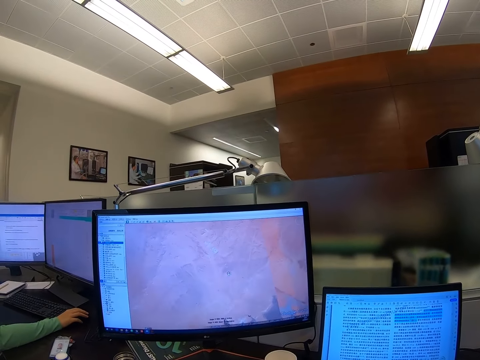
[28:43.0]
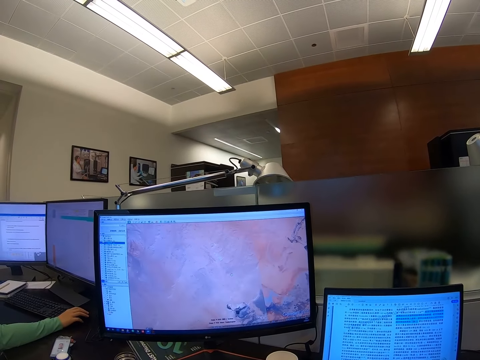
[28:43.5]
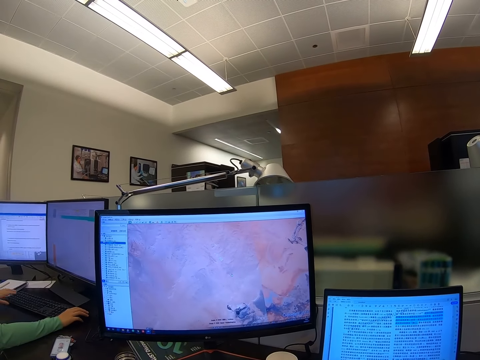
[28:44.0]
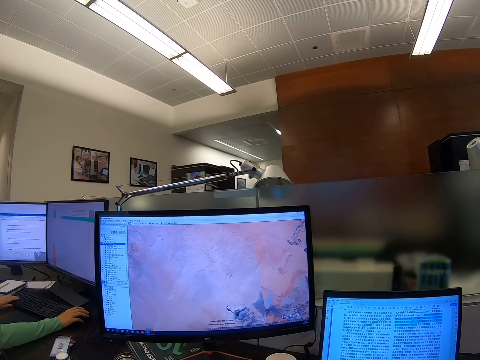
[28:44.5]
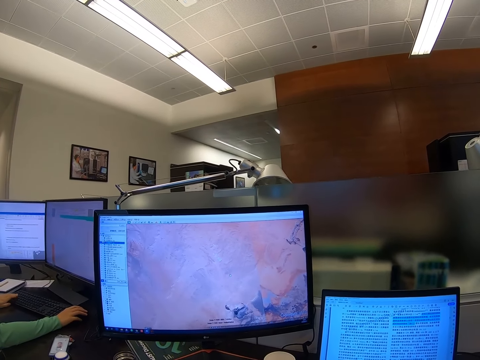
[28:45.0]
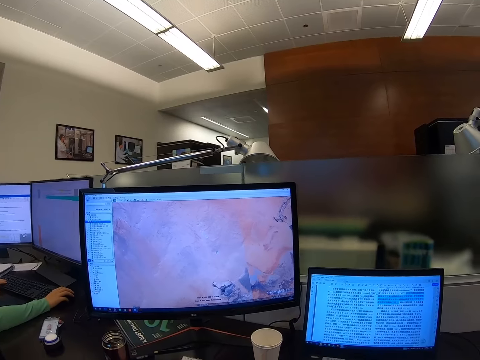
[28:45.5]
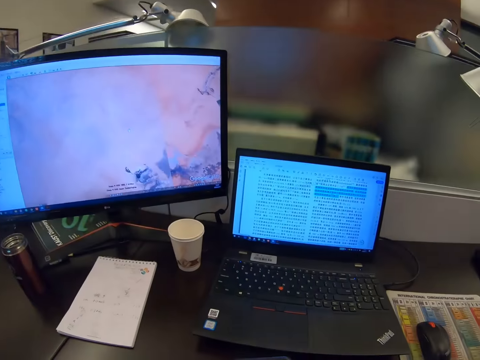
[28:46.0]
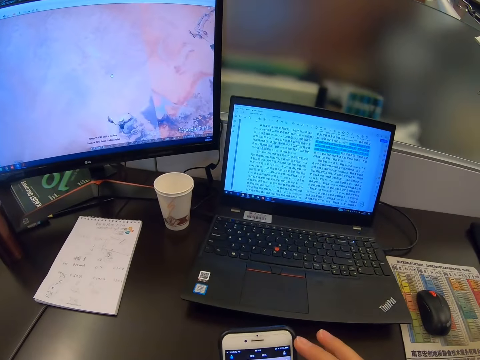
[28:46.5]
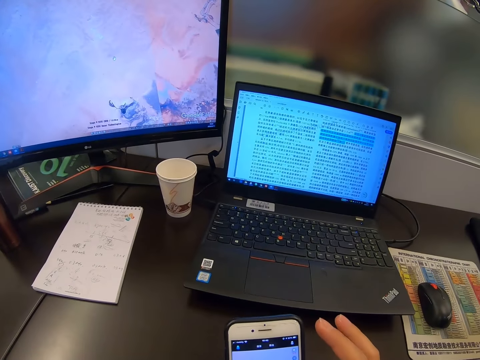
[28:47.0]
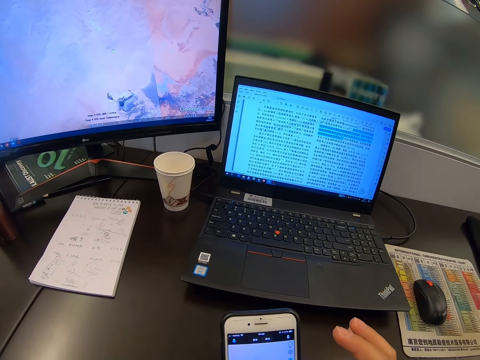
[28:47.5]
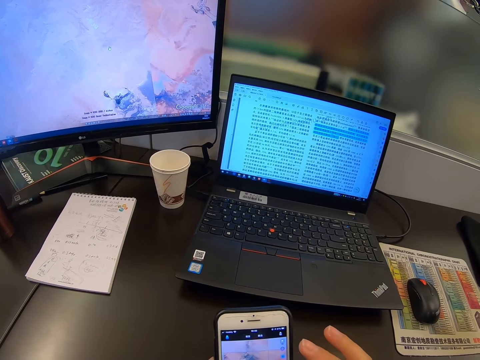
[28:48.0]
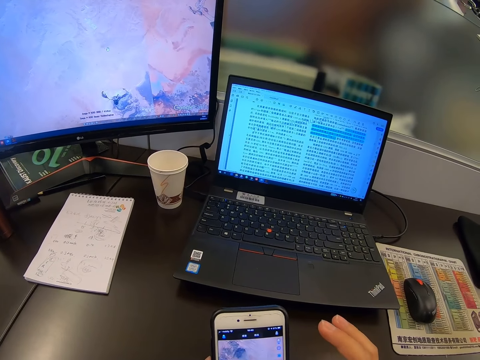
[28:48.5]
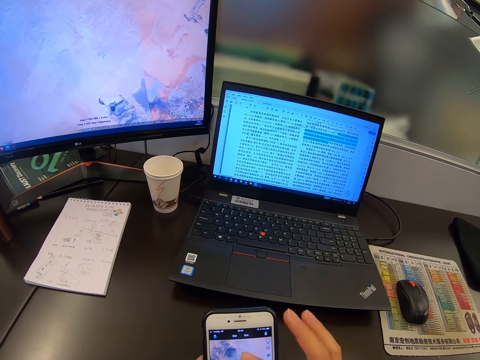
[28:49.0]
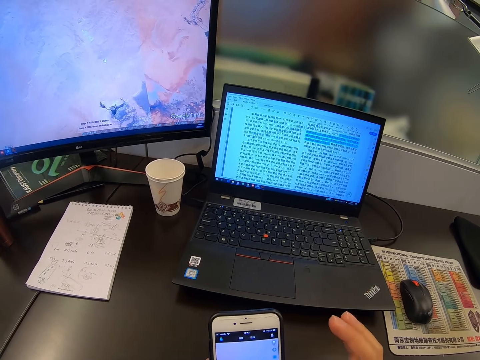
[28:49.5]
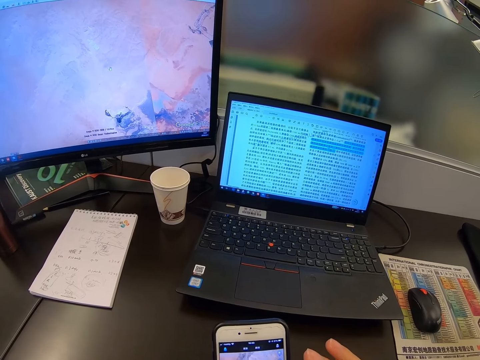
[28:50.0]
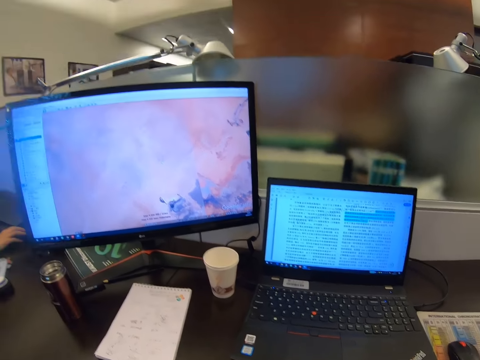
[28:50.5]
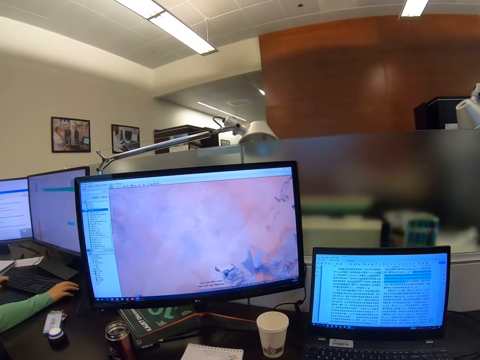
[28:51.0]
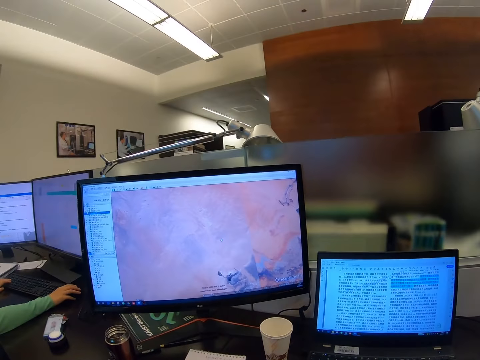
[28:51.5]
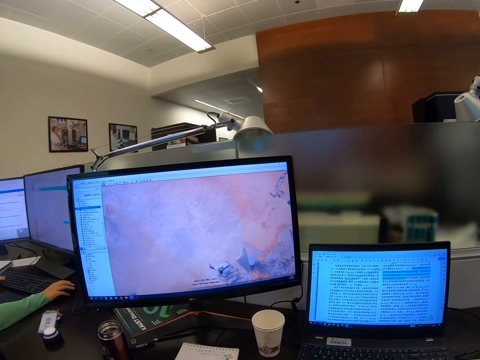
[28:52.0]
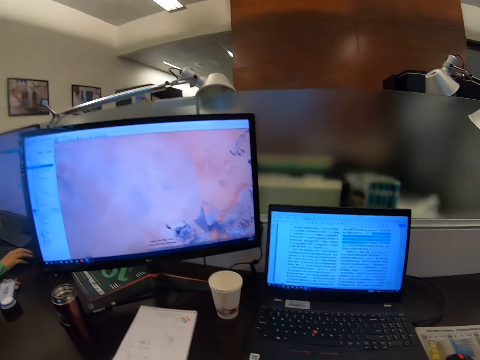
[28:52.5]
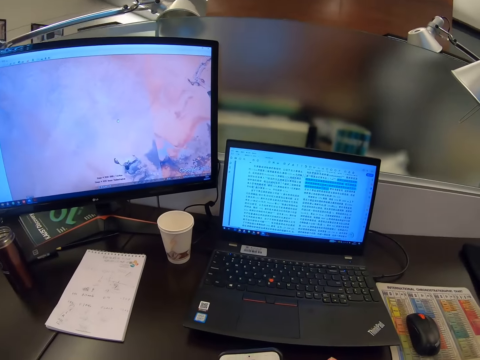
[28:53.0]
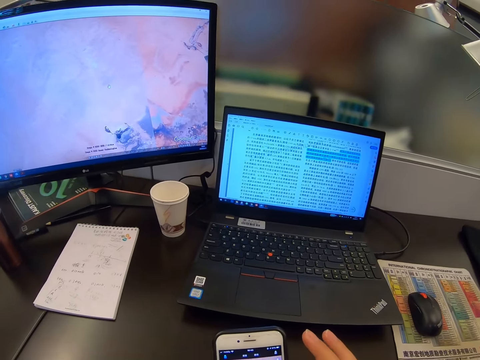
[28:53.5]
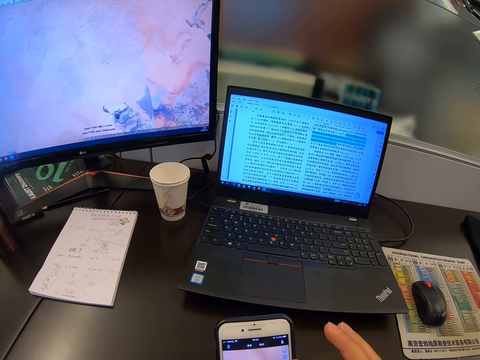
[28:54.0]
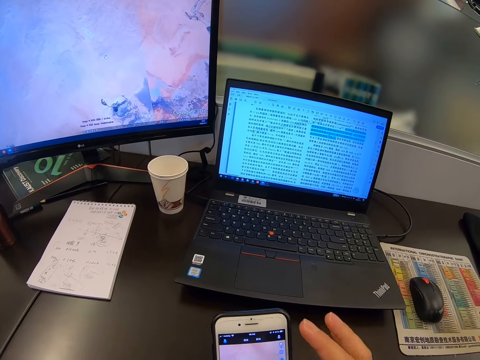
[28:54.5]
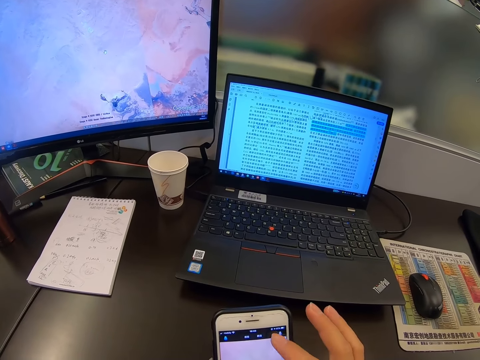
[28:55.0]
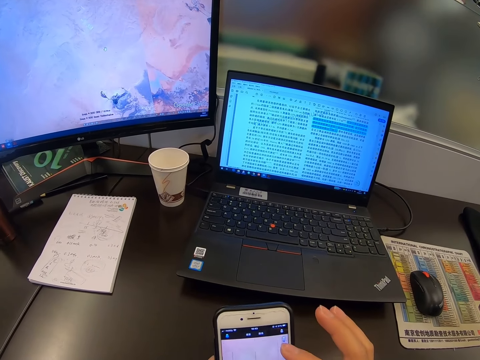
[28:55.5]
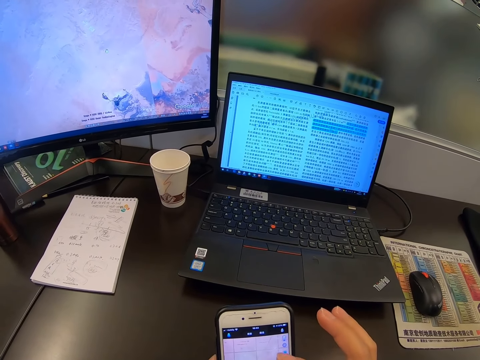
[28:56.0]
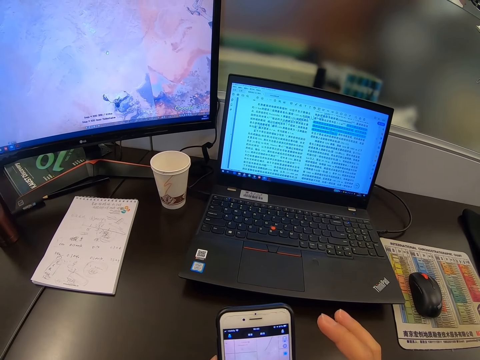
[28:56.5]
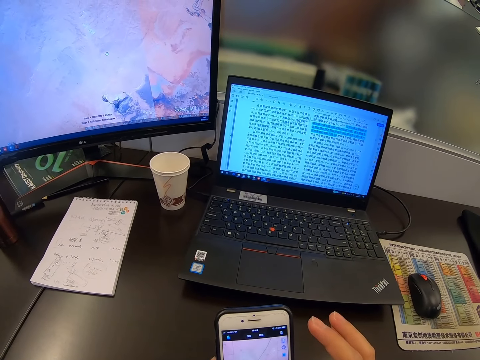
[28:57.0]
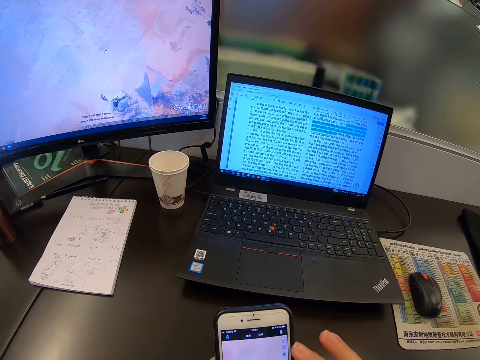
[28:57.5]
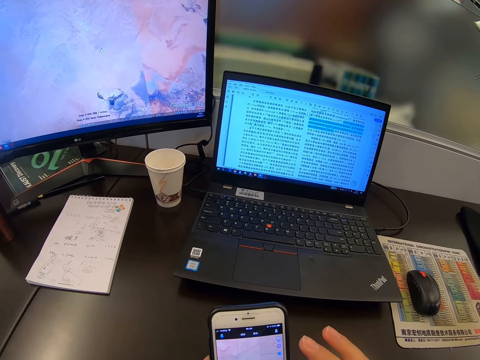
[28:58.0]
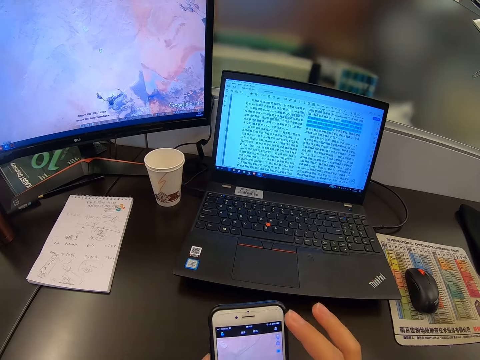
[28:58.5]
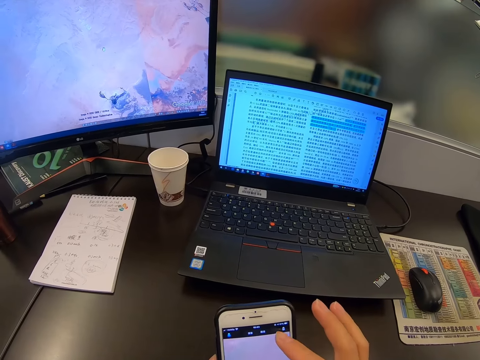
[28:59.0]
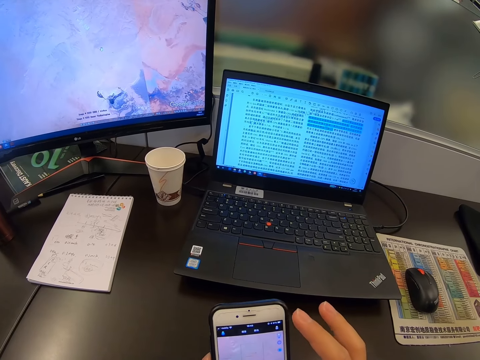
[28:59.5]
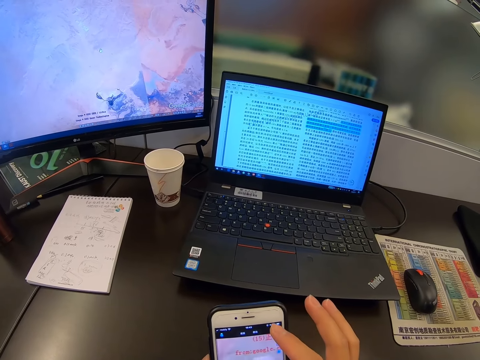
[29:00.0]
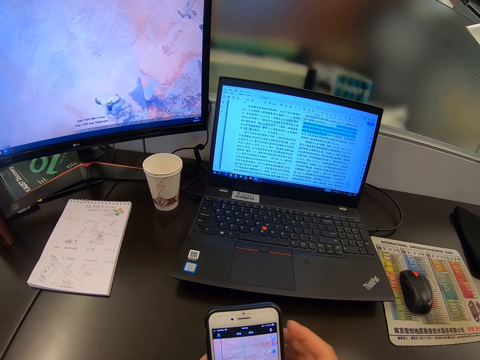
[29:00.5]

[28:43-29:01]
The camera wearer operates the phone. They scroll the phone.

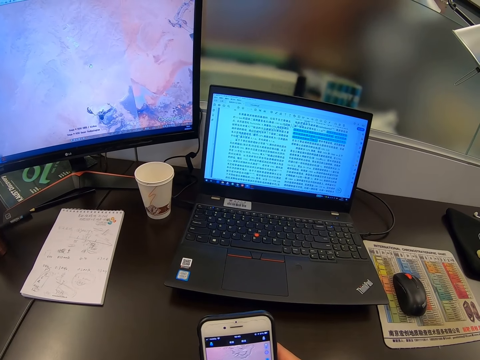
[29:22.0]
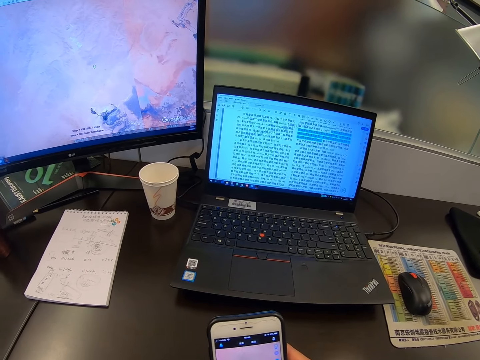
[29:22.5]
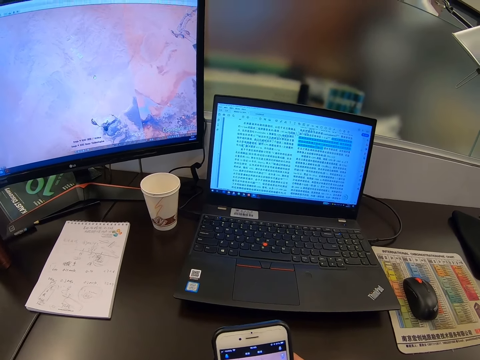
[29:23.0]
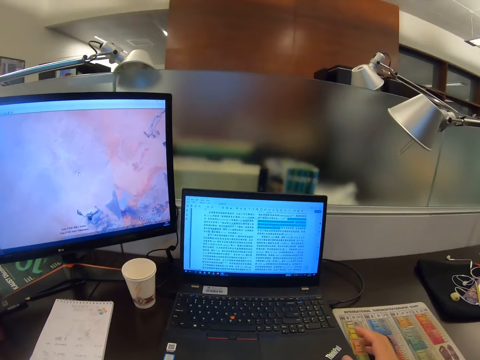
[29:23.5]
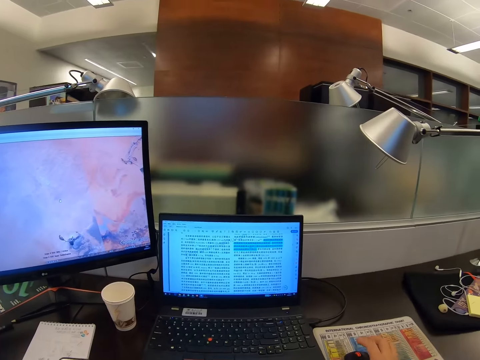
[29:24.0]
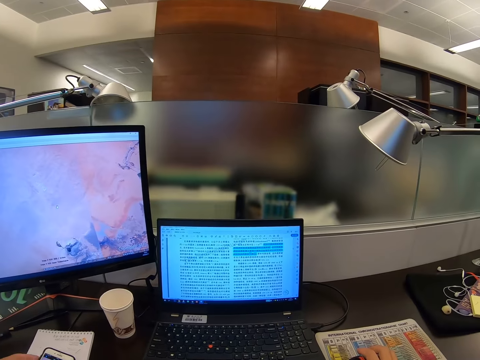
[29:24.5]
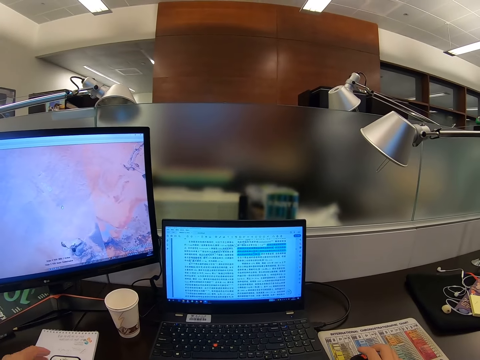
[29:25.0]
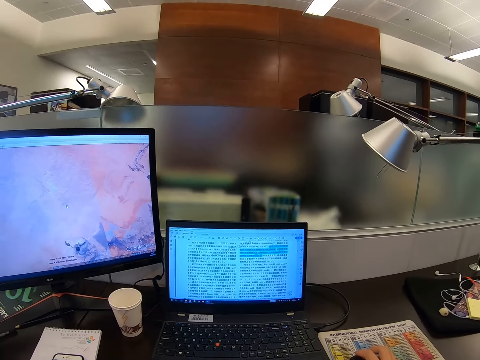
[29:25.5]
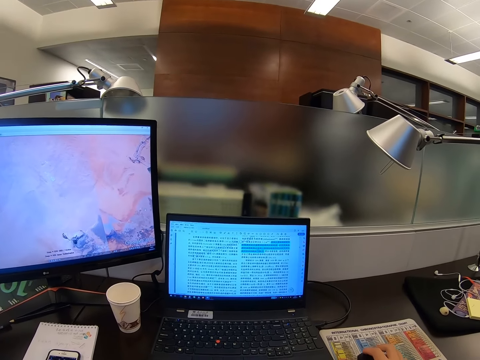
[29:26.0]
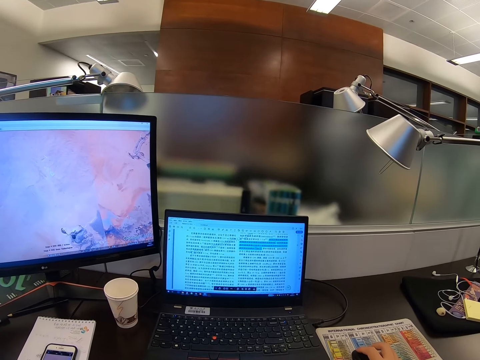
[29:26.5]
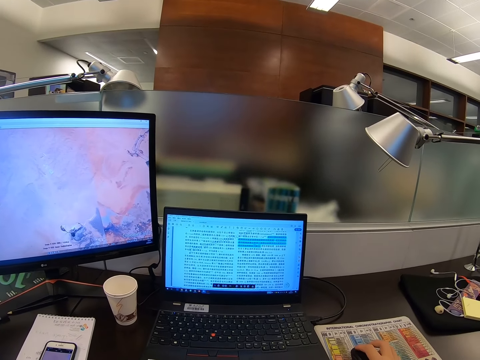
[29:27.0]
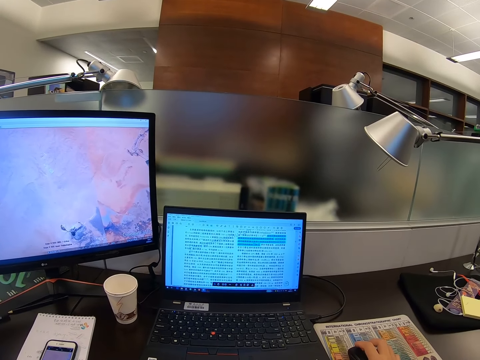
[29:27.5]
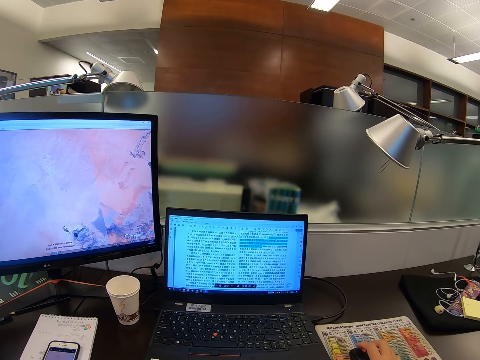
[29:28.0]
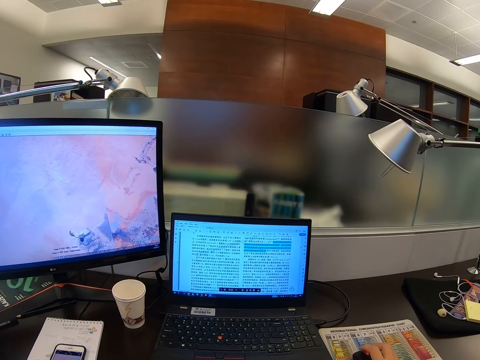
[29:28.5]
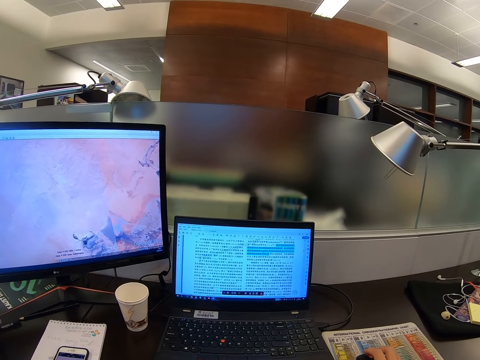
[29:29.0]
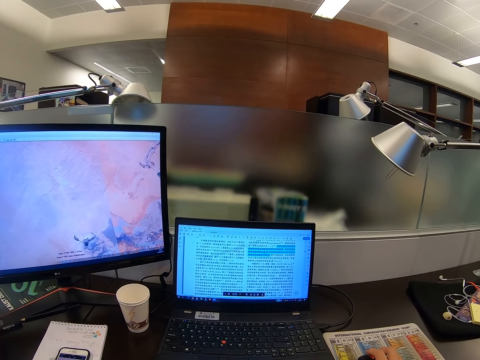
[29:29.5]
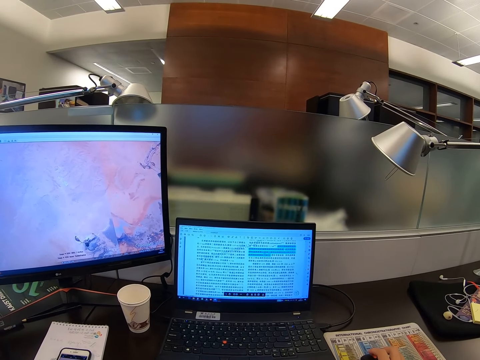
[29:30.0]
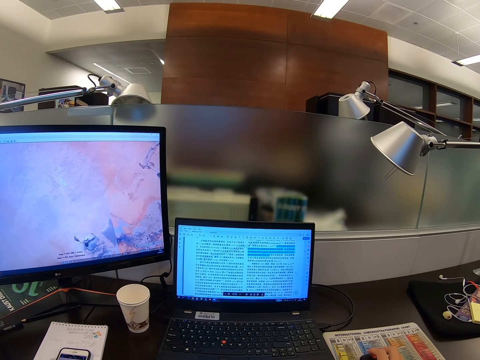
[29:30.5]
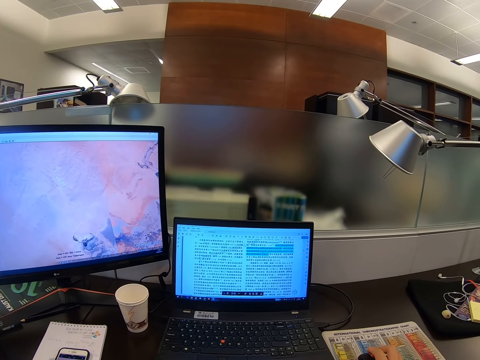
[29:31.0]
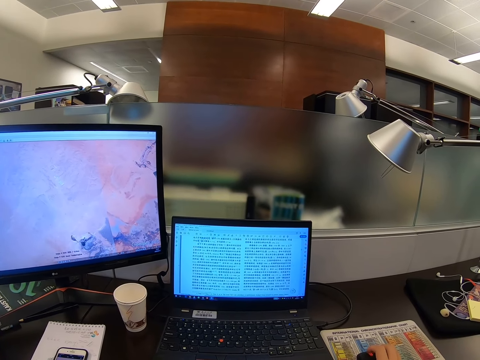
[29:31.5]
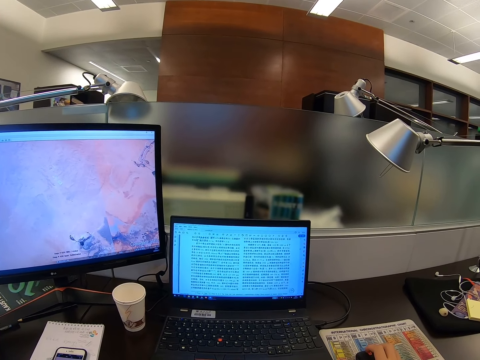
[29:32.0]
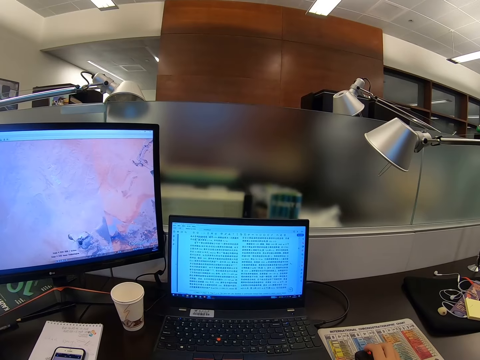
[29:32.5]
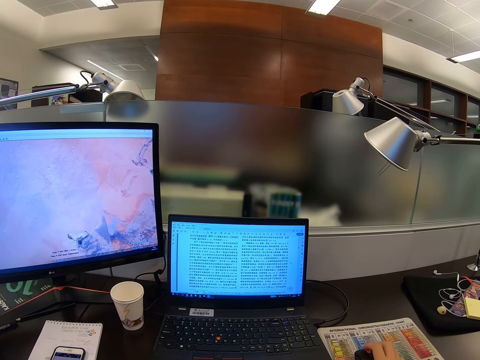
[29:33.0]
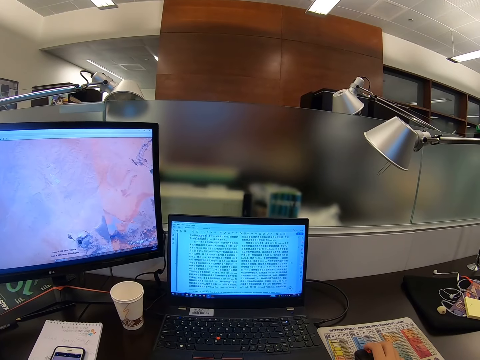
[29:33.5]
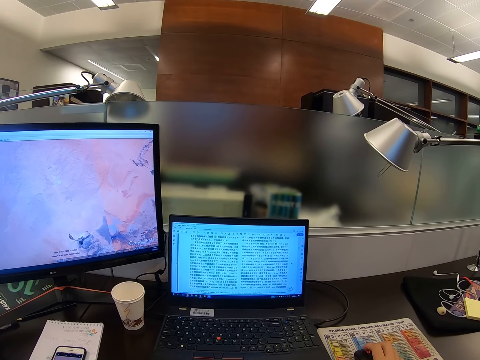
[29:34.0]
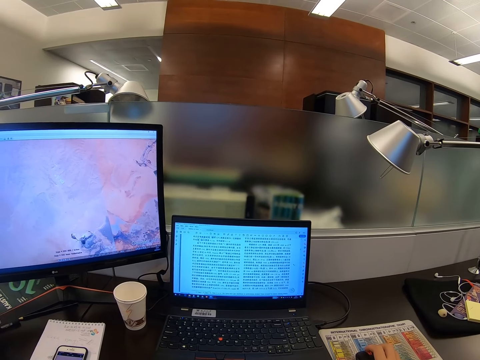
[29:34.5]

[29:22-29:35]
The camera wearer operates the computer. They stare at the computer.
